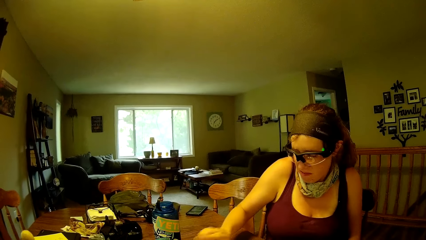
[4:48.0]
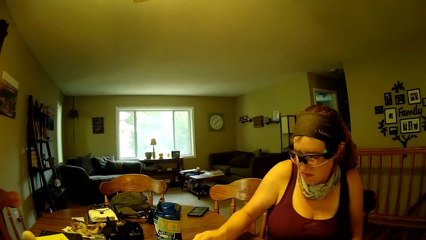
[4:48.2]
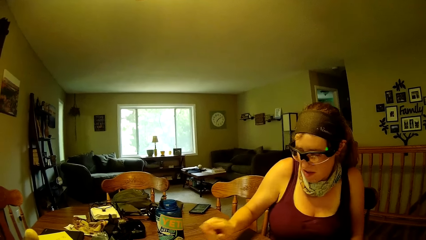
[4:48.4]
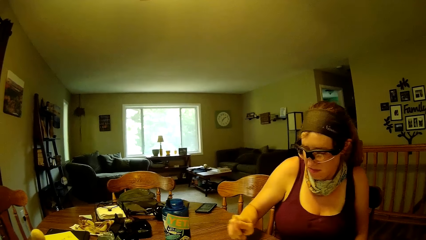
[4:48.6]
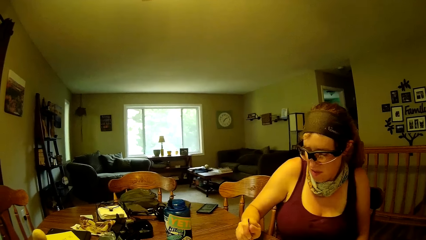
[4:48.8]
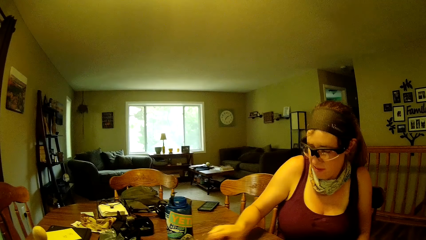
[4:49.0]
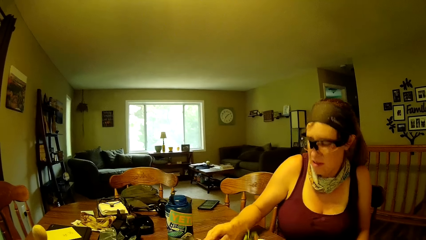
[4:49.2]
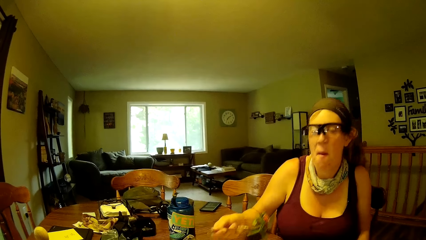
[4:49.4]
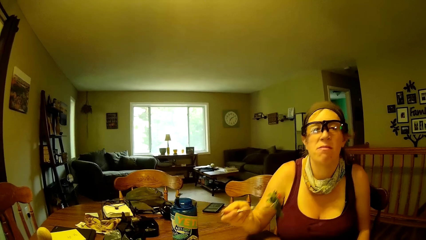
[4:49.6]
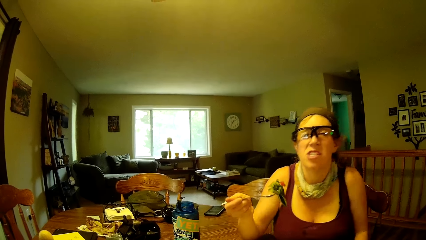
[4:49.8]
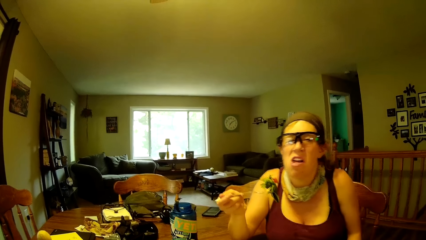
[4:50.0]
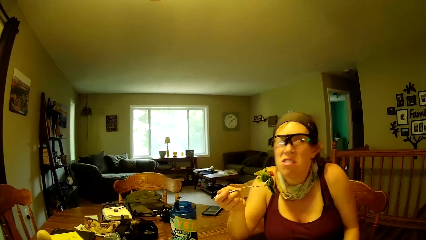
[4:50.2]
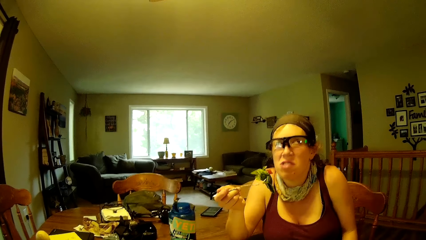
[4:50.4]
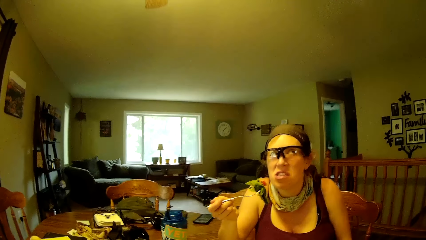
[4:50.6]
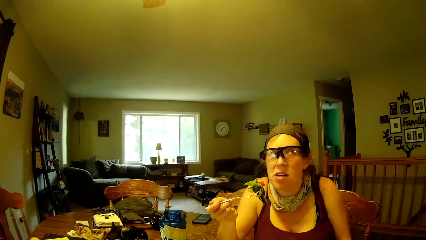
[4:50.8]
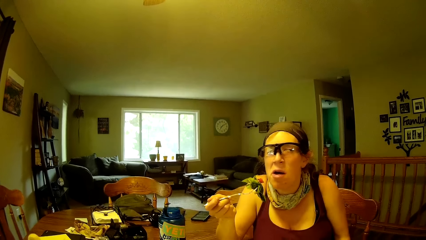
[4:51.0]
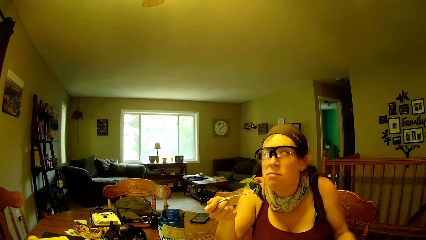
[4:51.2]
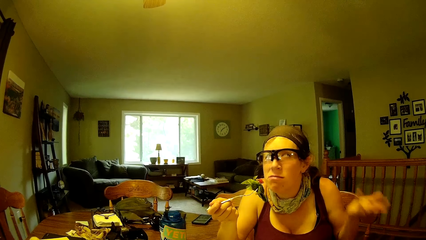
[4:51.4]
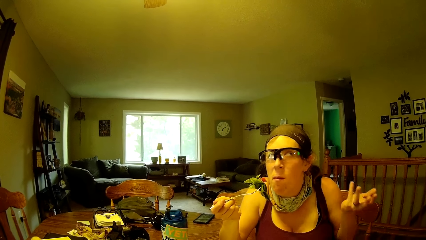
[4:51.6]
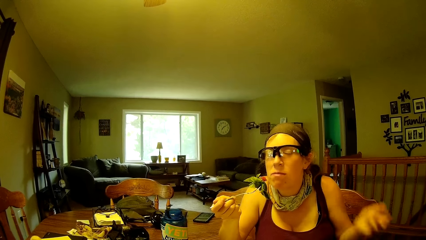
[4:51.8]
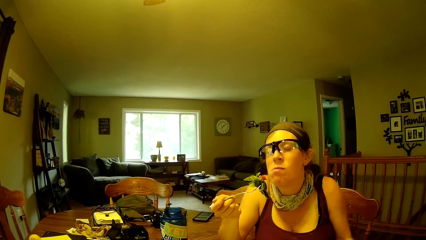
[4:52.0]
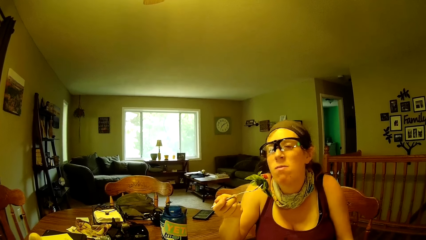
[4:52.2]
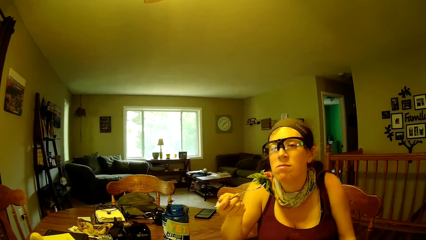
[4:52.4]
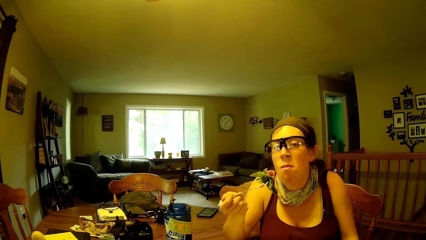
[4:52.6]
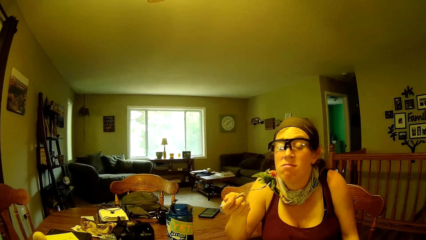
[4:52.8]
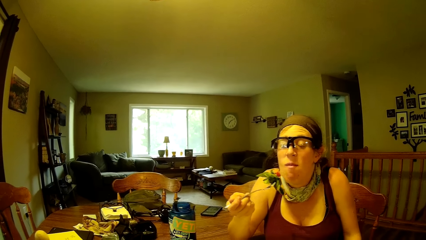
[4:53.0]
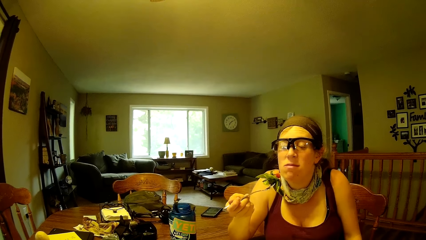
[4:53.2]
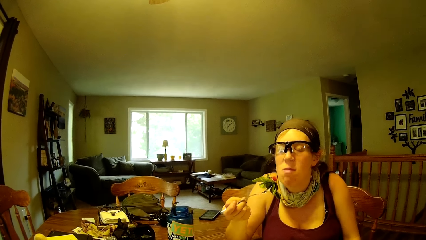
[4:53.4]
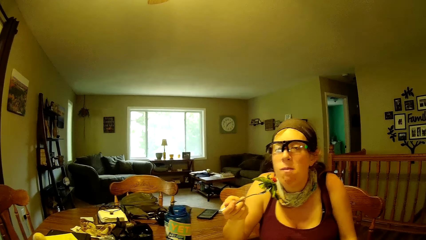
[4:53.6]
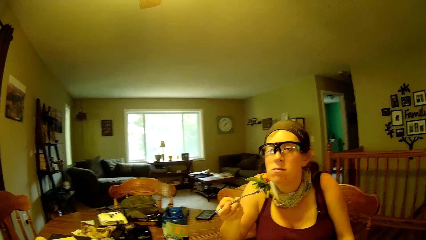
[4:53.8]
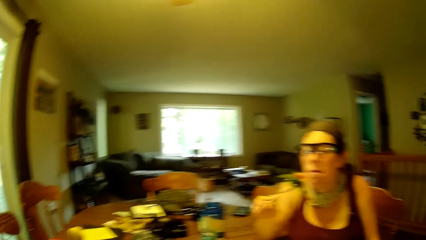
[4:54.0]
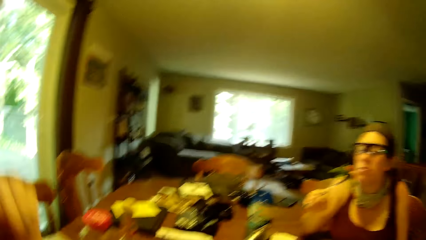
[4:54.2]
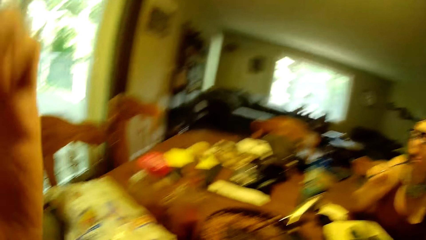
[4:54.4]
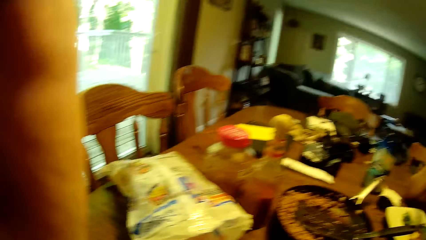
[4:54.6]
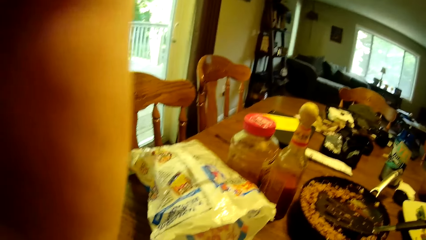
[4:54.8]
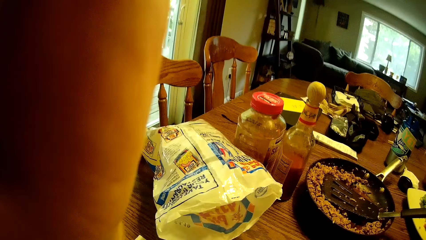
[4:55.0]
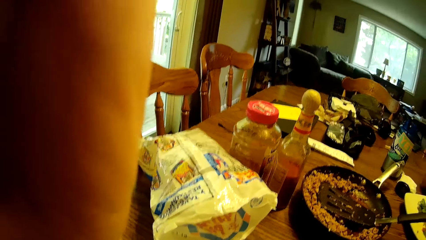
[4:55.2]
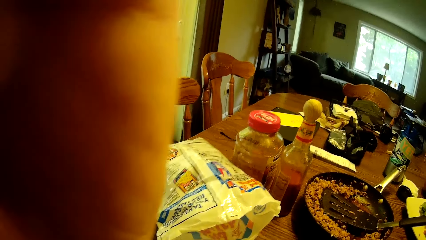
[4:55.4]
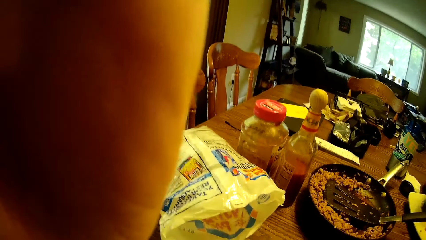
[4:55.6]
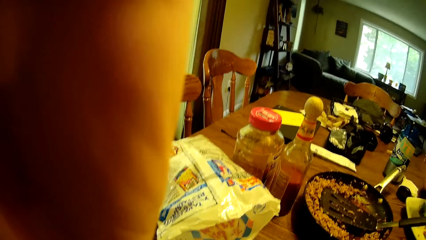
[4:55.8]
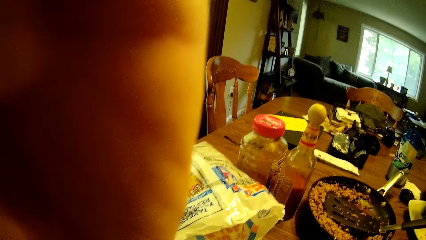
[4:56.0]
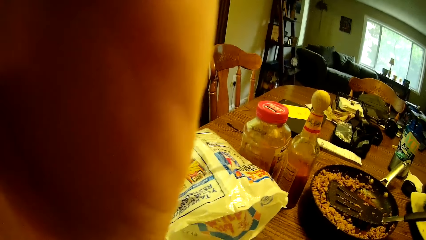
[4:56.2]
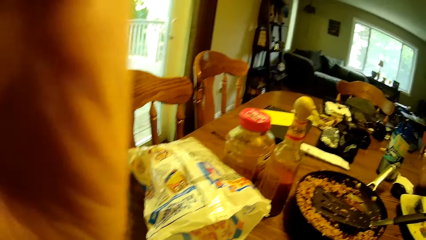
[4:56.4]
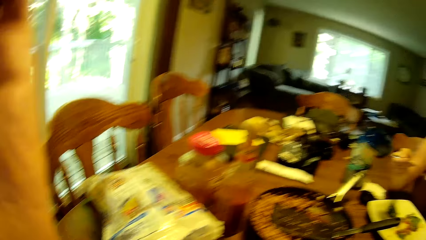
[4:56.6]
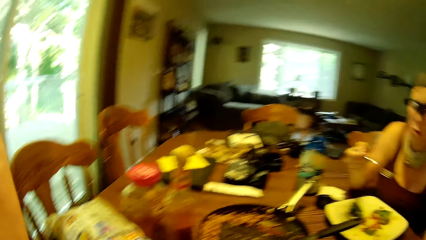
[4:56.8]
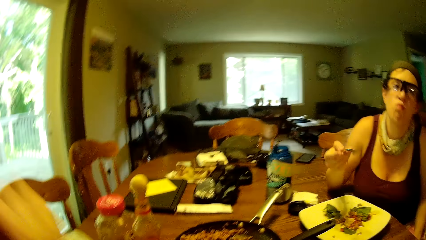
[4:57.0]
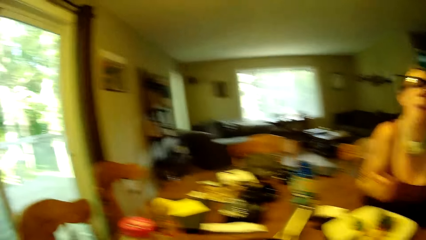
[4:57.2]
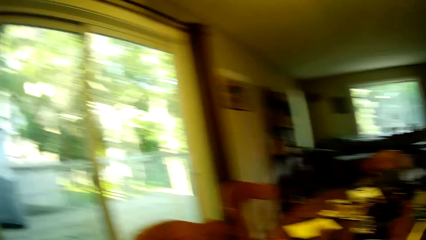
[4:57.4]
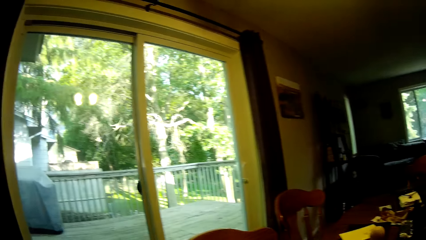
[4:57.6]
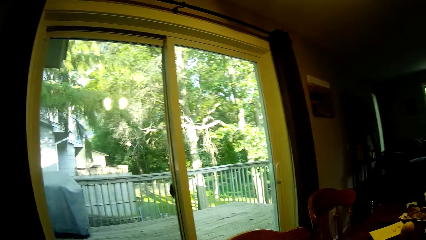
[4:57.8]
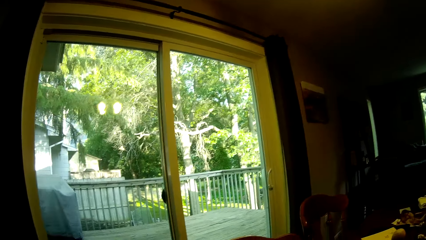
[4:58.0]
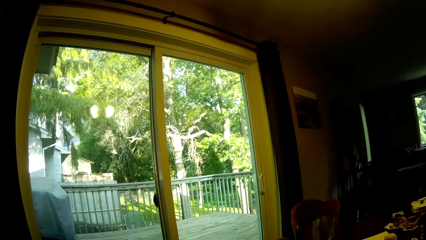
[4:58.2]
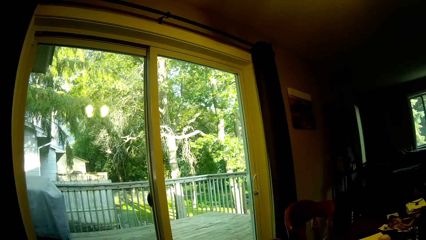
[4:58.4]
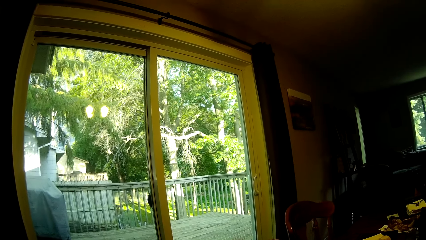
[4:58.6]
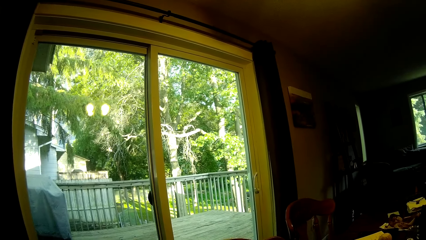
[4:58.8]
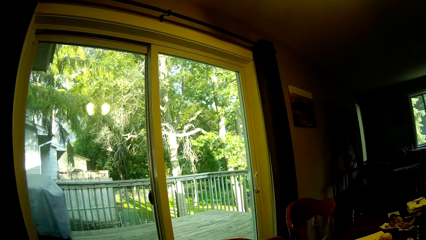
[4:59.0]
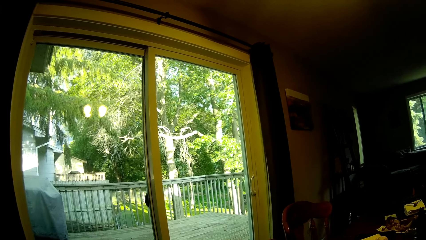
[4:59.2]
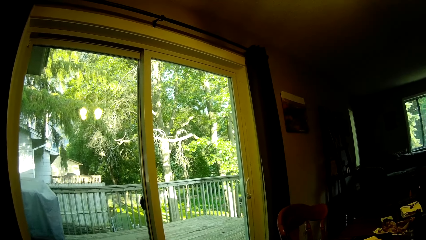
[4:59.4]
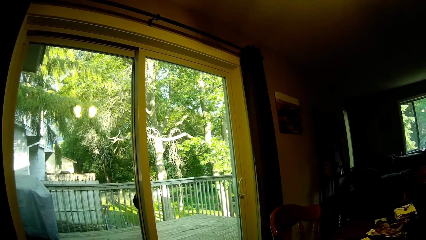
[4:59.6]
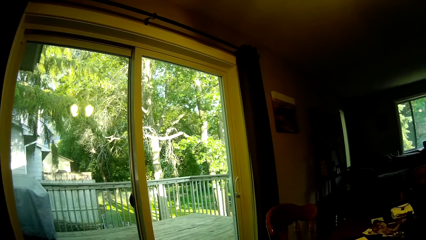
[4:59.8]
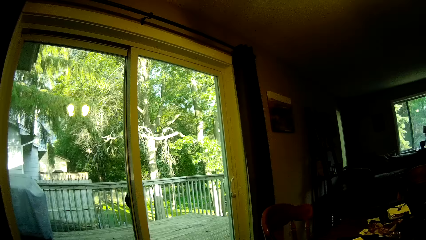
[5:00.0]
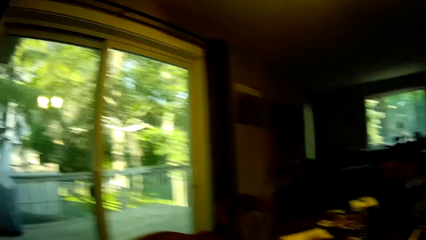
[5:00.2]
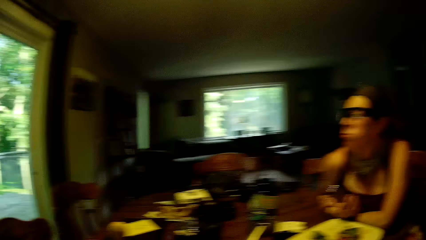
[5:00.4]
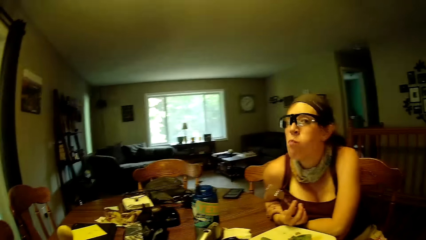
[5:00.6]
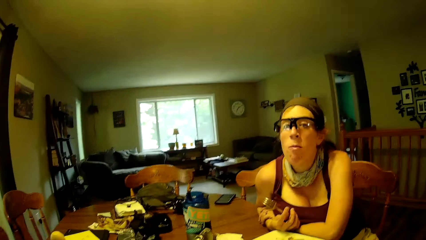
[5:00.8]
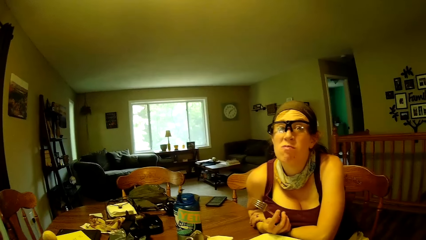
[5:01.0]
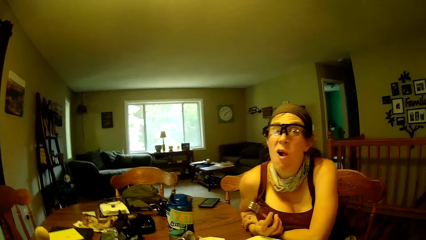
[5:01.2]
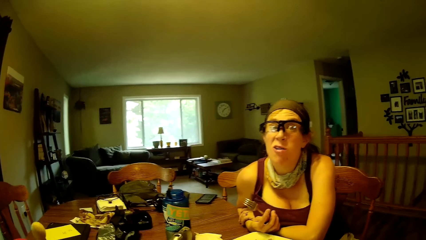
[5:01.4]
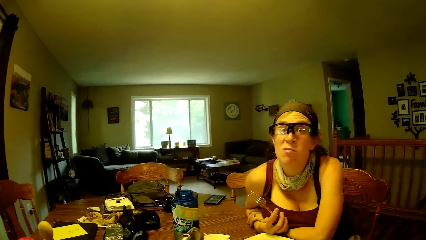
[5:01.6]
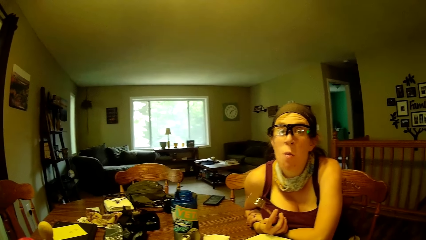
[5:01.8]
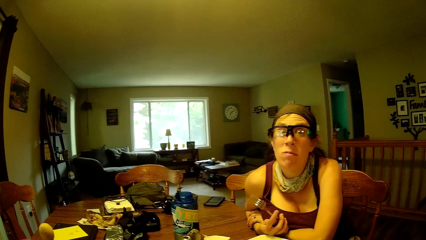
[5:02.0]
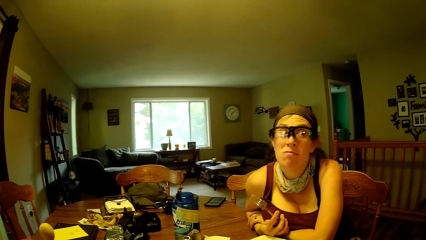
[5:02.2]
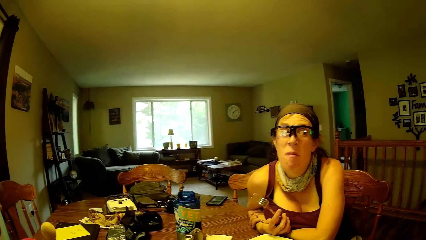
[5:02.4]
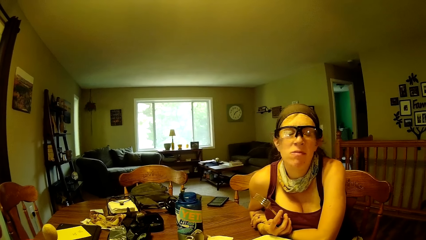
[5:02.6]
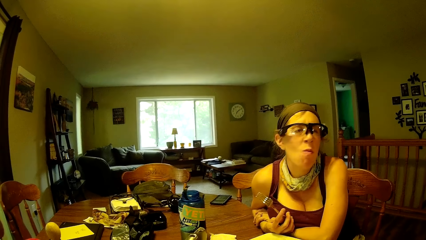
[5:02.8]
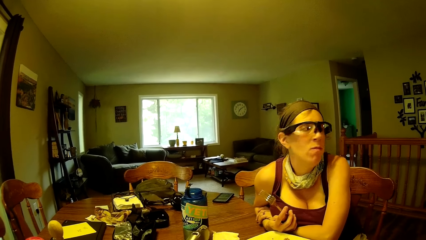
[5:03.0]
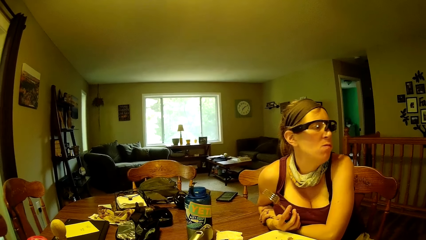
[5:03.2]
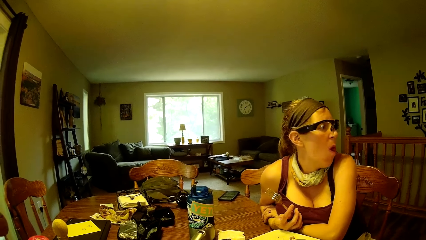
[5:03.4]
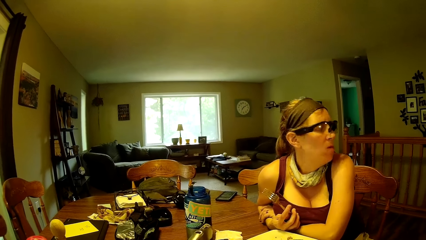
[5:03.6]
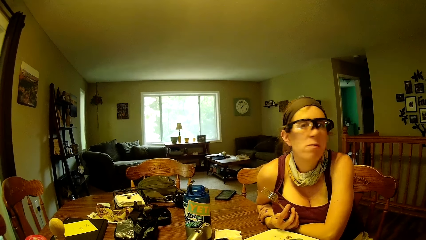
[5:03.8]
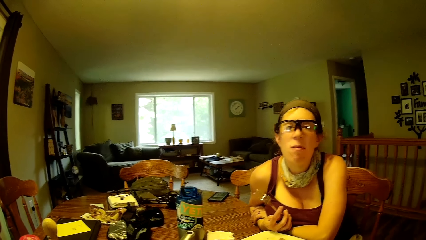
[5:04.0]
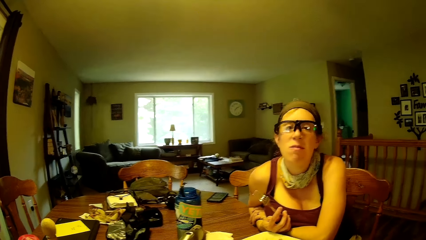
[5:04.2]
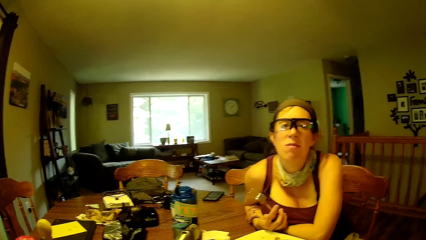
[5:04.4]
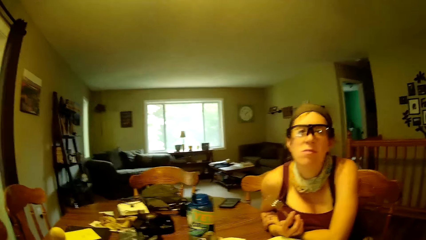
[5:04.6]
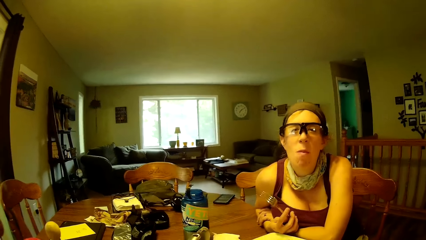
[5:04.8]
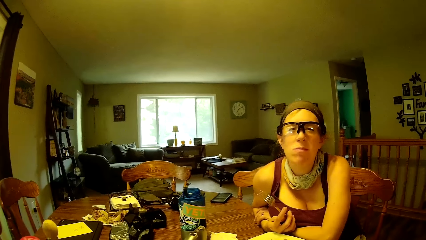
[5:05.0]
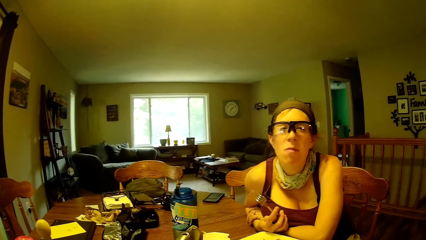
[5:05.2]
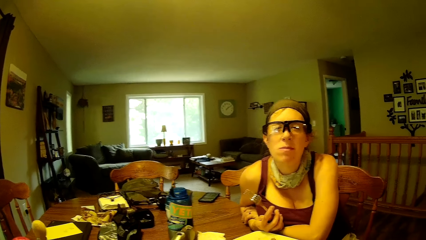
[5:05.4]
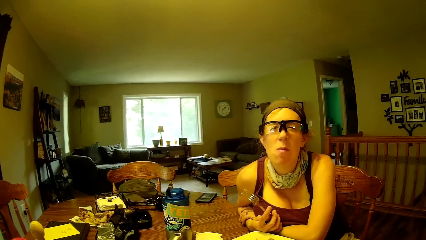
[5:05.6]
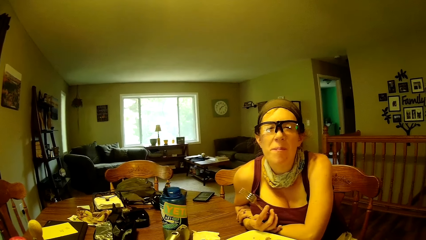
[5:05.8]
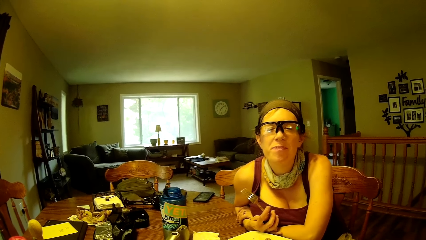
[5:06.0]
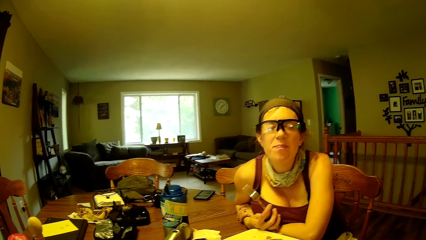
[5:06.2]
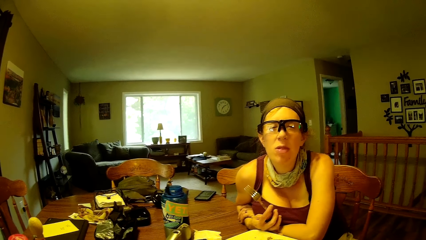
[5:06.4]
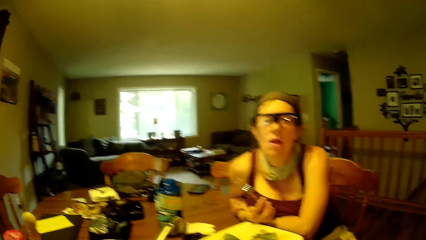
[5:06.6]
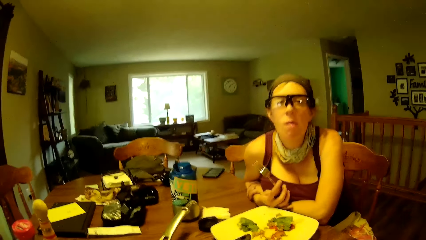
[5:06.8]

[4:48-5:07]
A woman carries food with a fork. The woman interacts with the camera wearer. The camera wearer raises his left hand towards his face.
